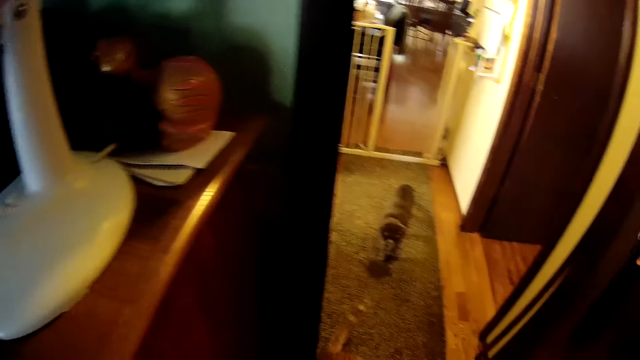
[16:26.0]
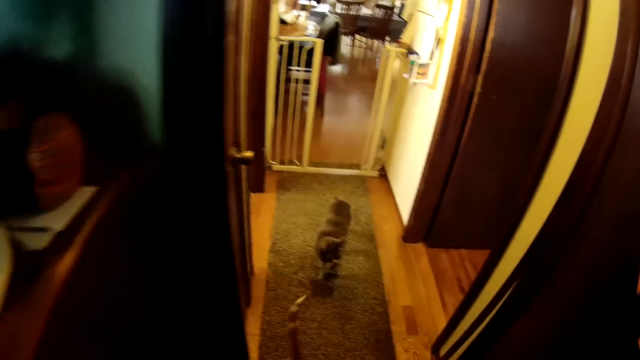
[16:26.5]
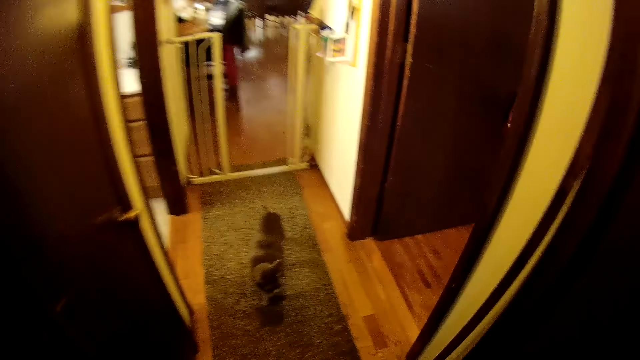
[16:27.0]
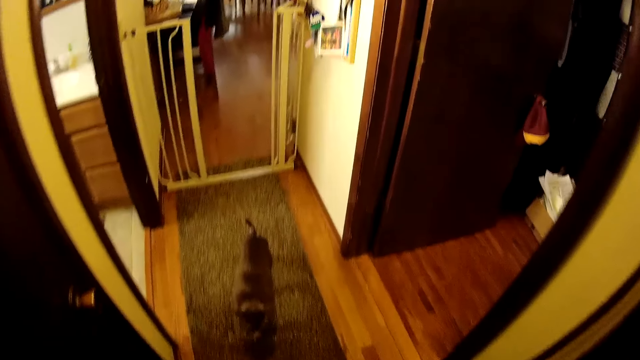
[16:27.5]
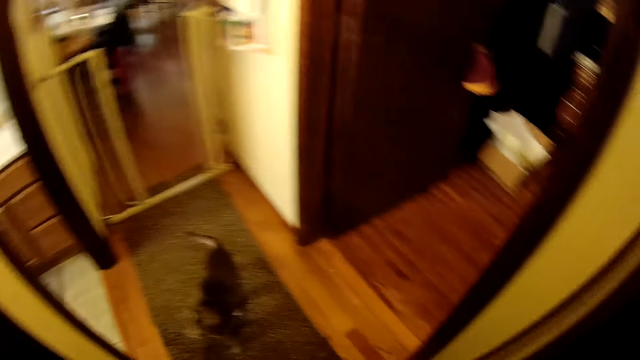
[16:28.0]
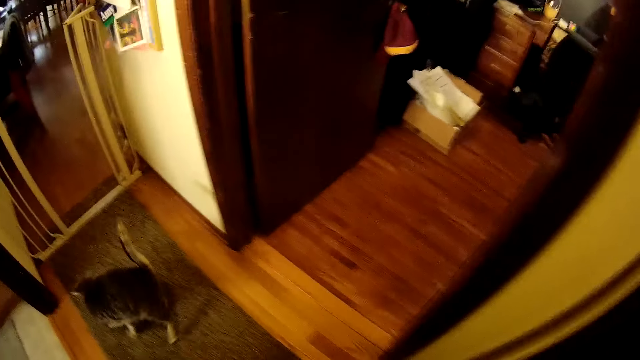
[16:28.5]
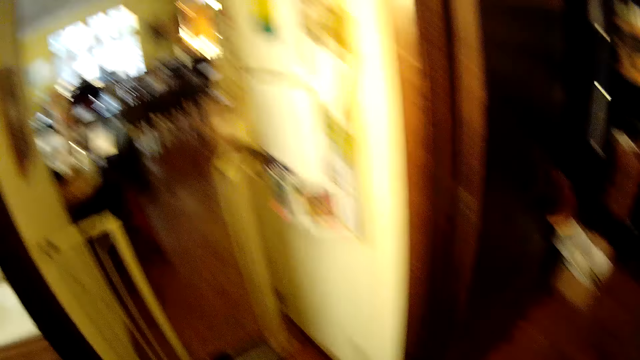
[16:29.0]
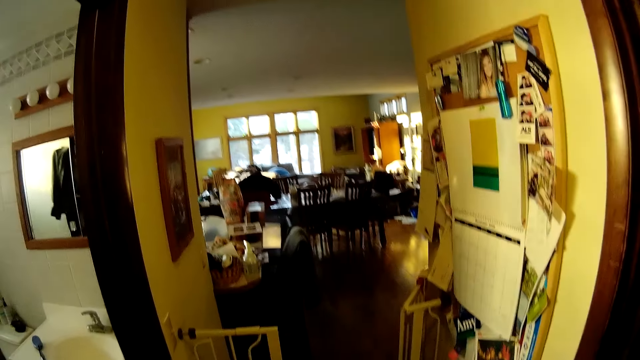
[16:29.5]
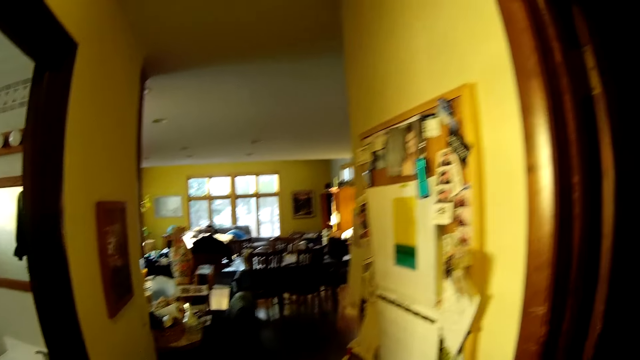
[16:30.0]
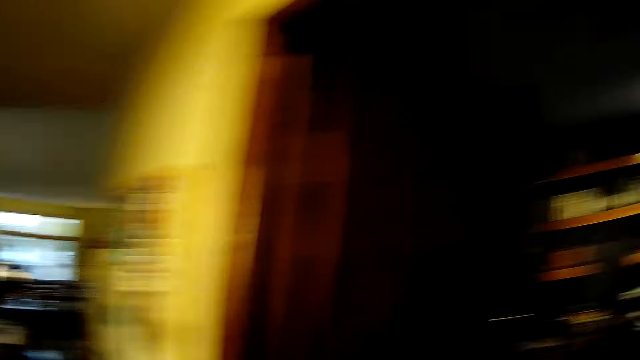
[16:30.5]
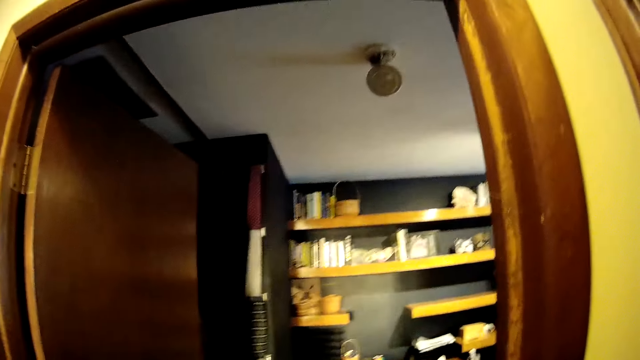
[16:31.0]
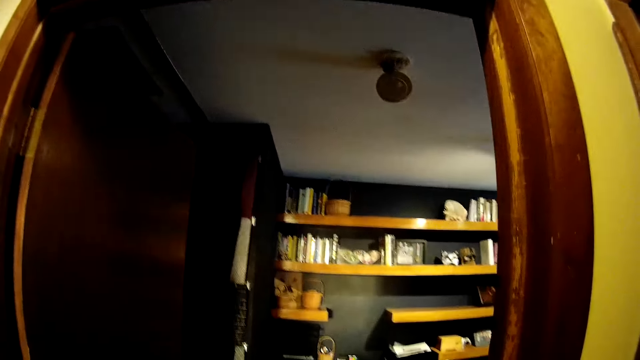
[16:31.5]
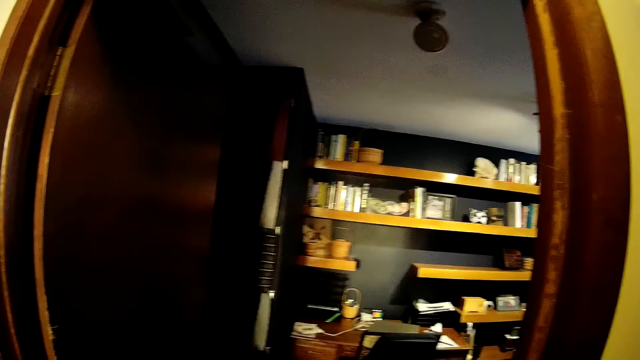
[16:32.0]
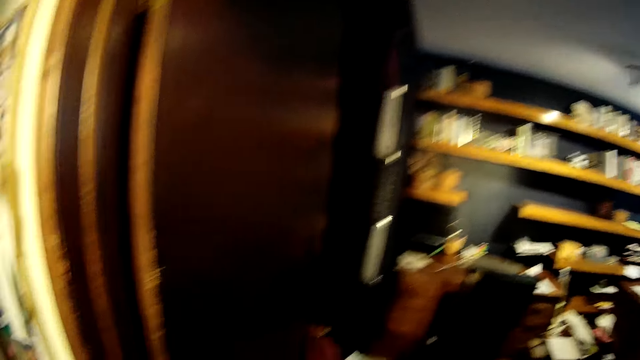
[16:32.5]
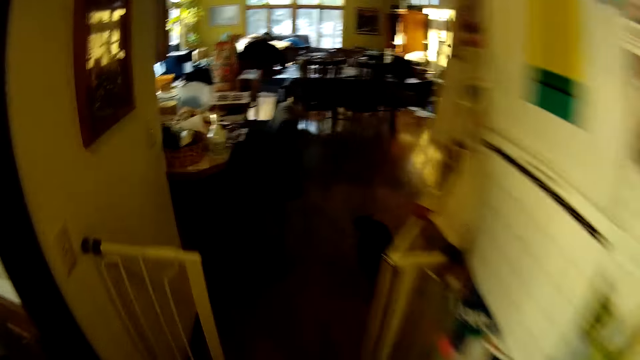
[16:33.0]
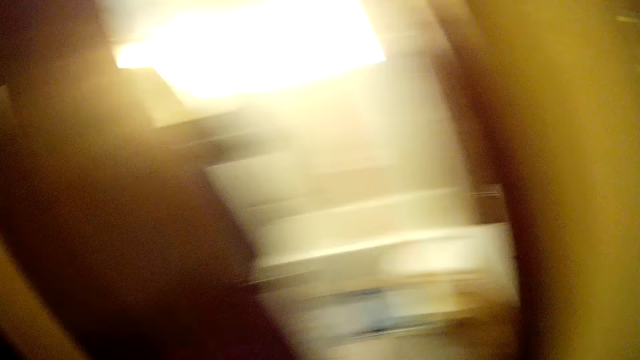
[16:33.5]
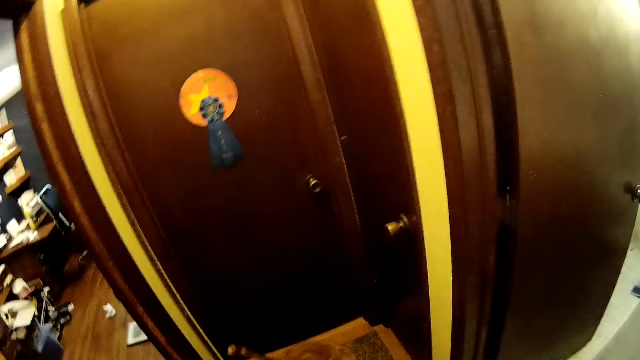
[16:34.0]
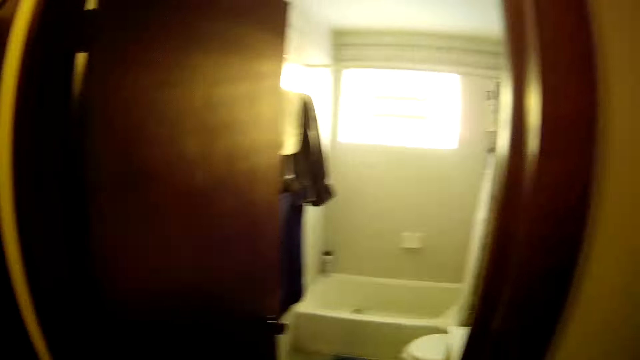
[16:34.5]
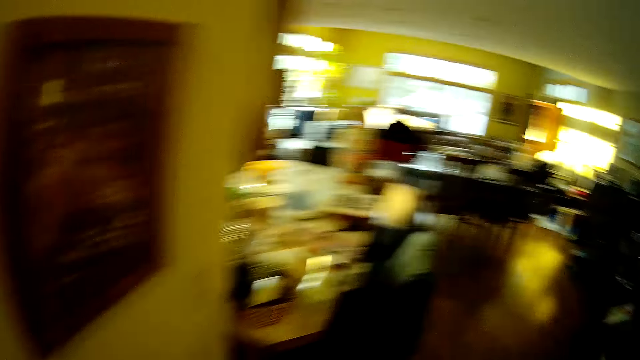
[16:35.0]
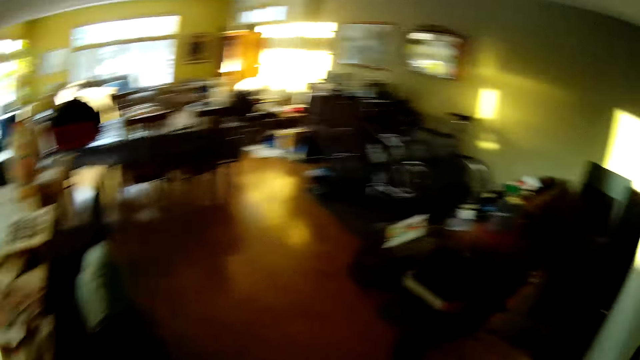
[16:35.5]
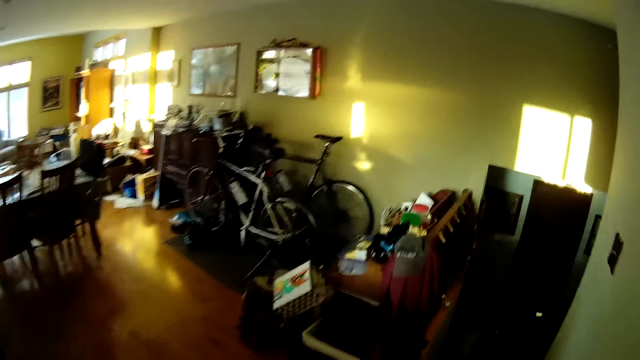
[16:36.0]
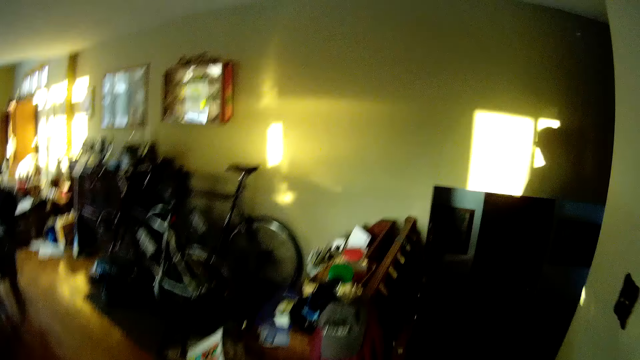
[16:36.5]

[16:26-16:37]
The camera wearer walks out of the room. A cat walks into the living room. The camera wearer turns around.

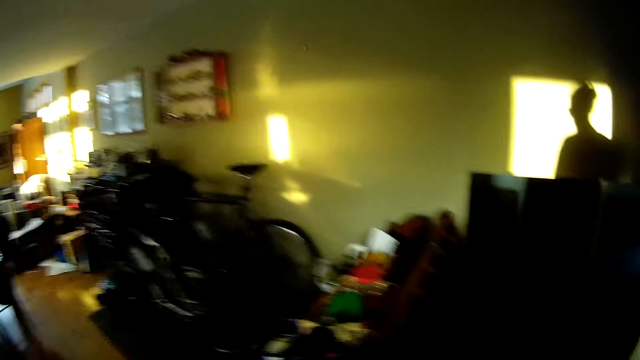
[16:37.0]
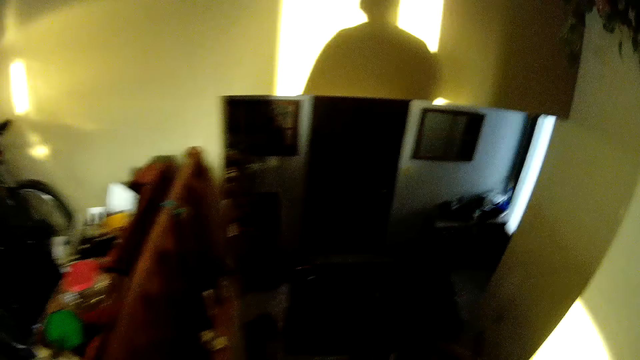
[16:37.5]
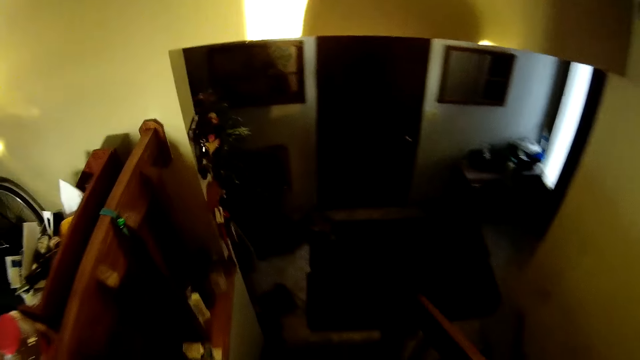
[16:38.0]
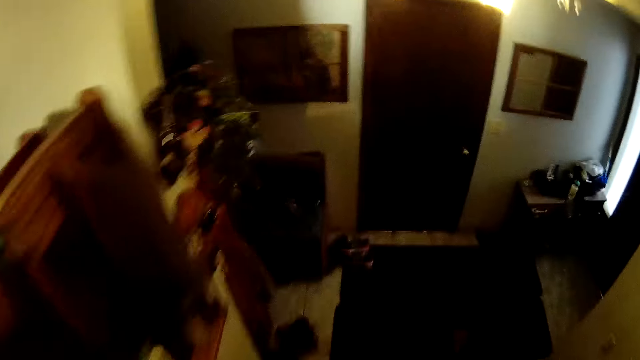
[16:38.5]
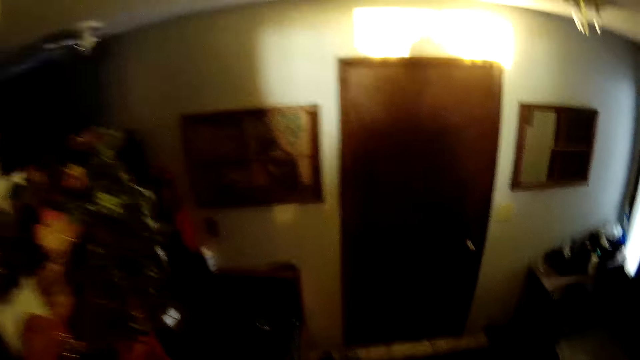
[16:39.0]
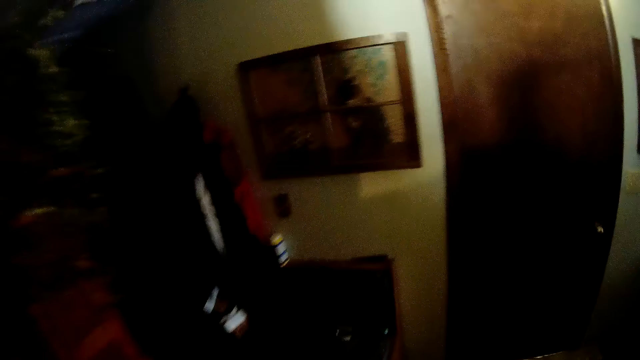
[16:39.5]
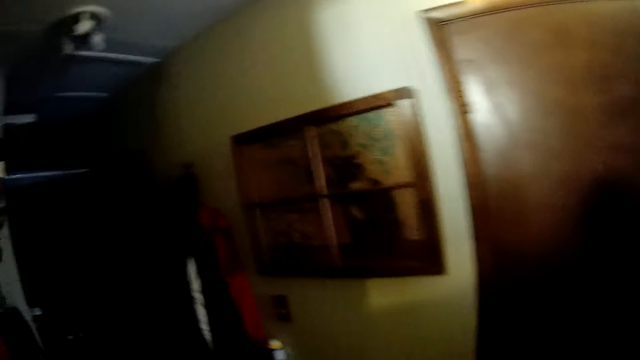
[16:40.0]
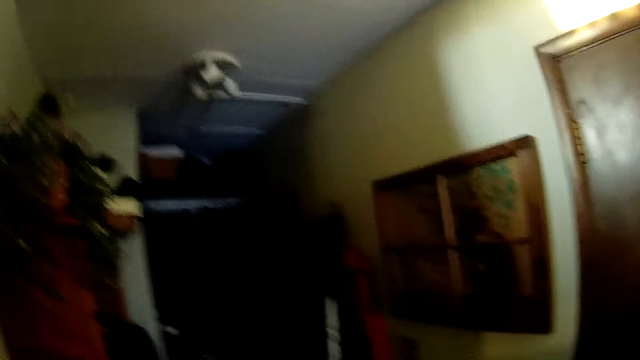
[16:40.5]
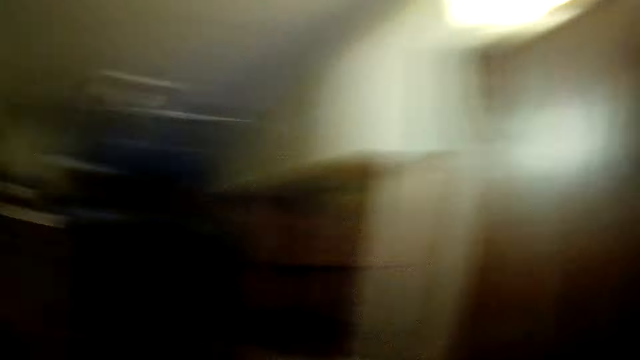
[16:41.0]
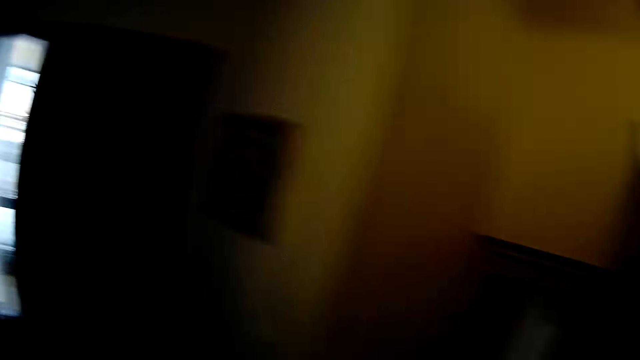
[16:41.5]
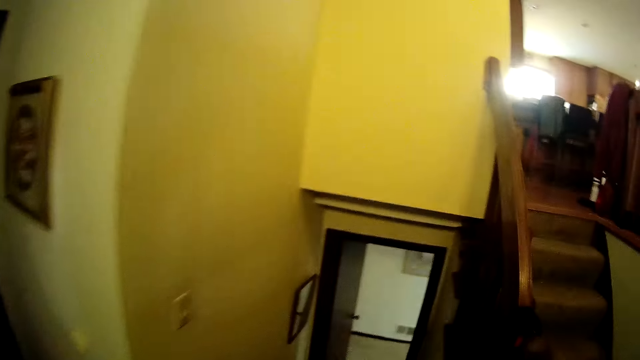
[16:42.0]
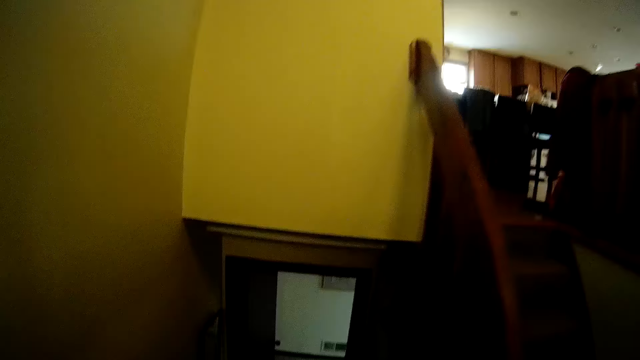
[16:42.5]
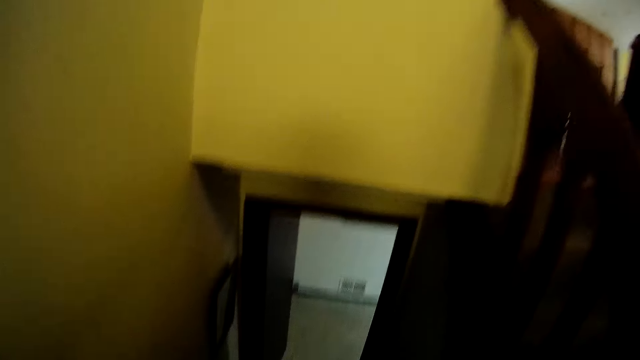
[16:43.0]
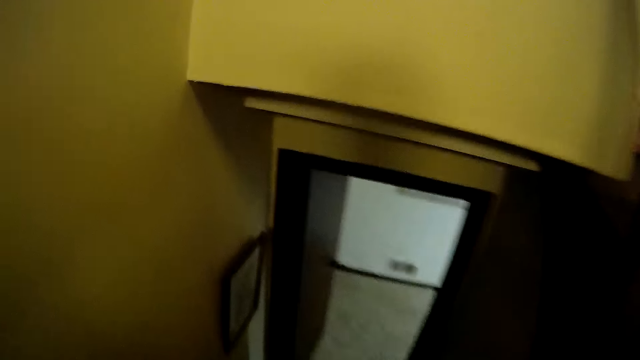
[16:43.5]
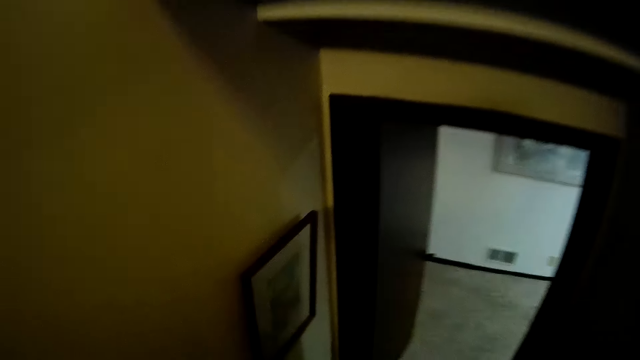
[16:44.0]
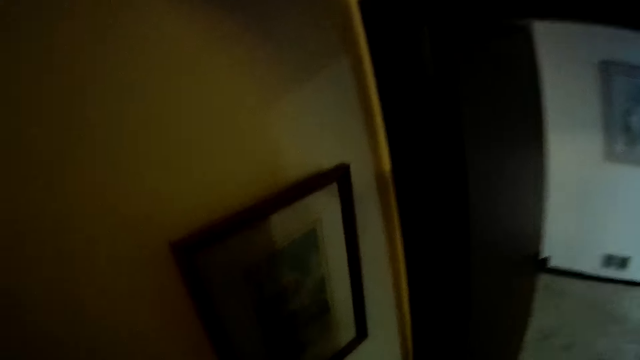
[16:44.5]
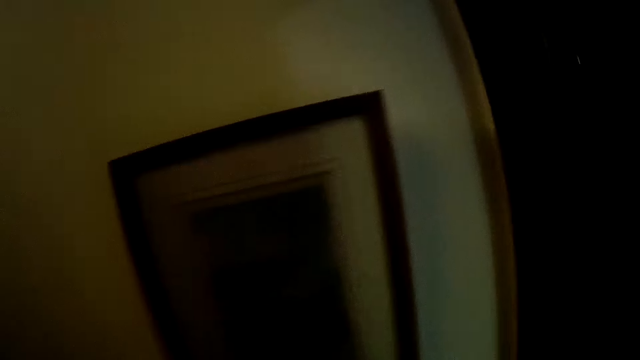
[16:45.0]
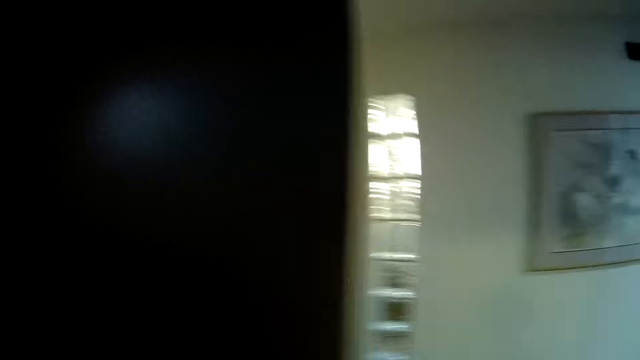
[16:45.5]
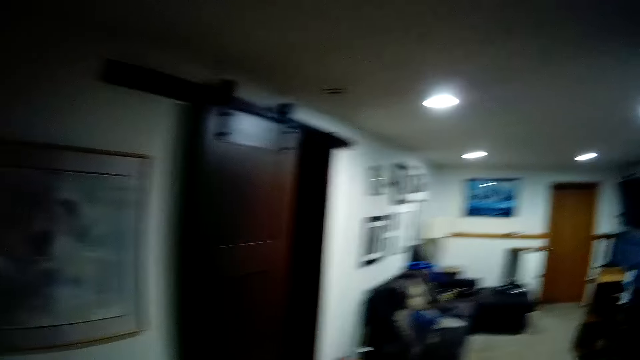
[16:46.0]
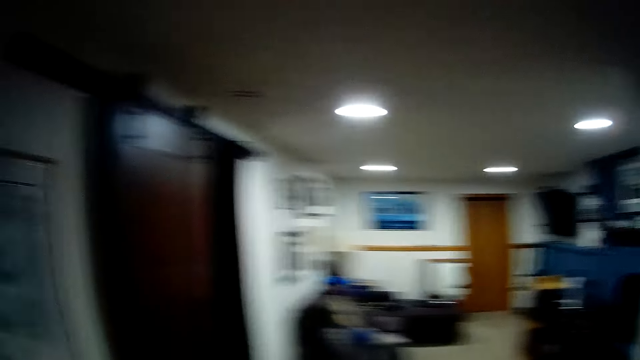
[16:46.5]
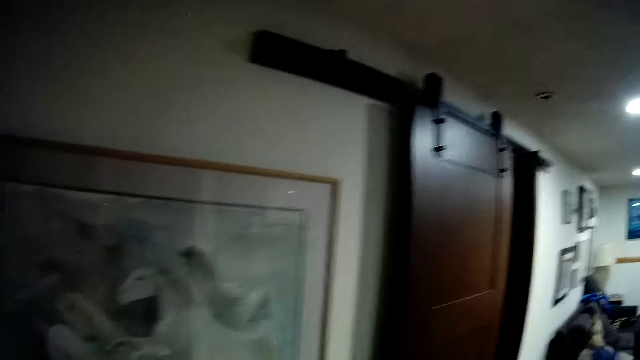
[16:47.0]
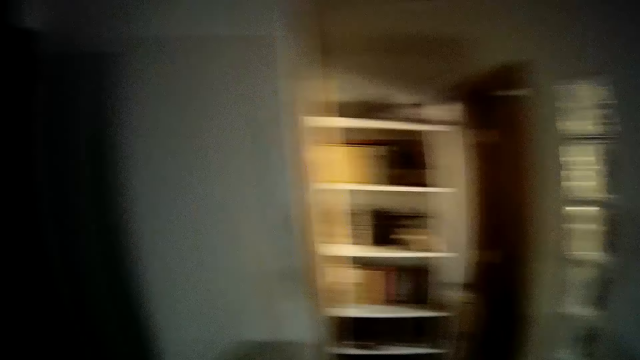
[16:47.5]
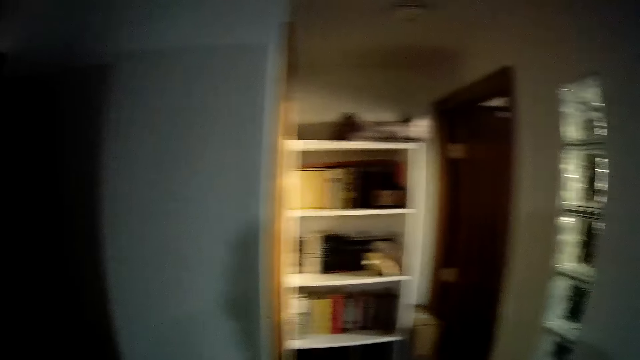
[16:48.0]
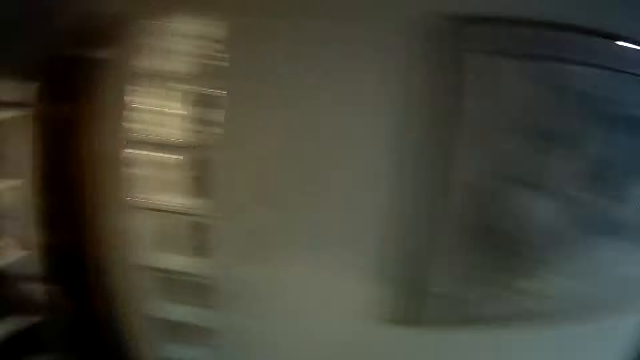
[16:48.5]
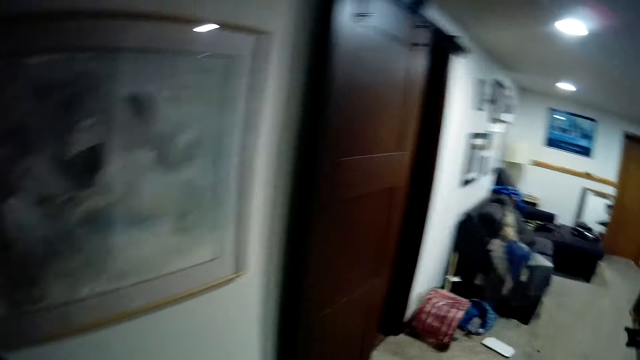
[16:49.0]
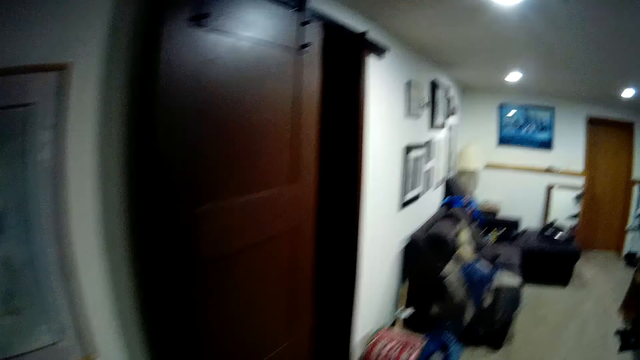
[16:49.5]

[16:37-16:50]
The camera wearer walks around. They walk down the stairs. They turn around. They walk down the stairs. They turn around.
